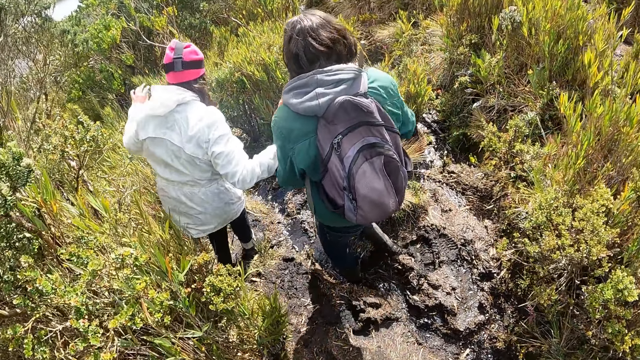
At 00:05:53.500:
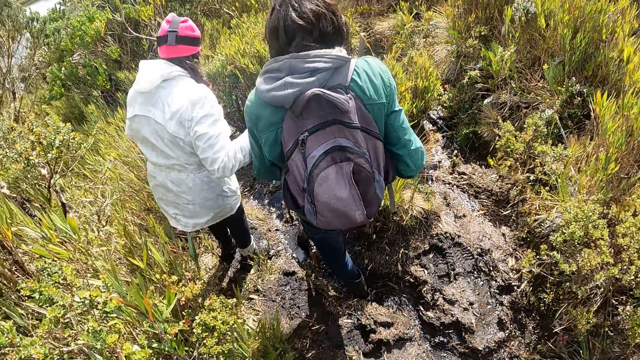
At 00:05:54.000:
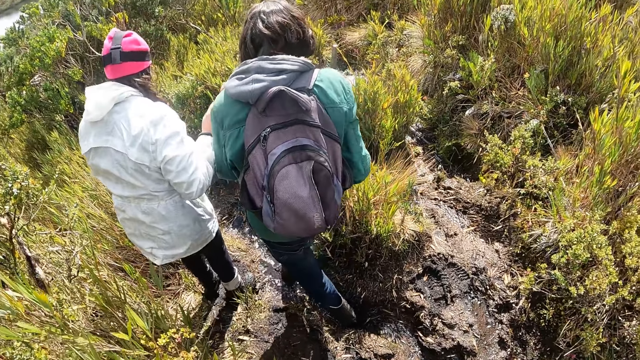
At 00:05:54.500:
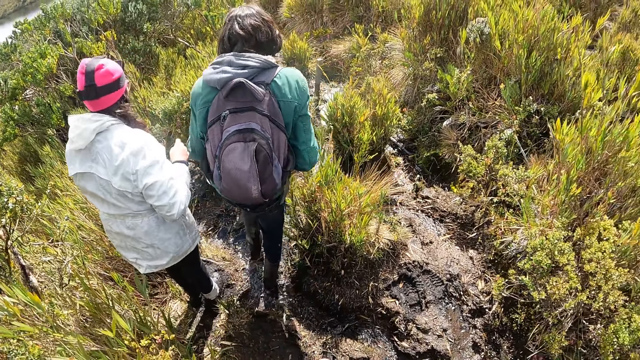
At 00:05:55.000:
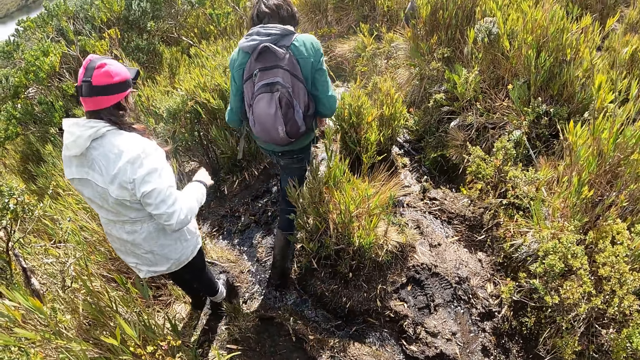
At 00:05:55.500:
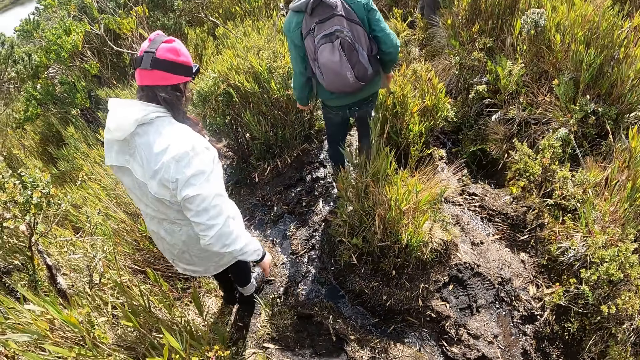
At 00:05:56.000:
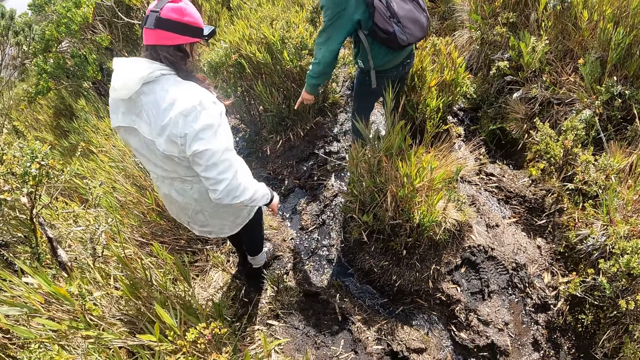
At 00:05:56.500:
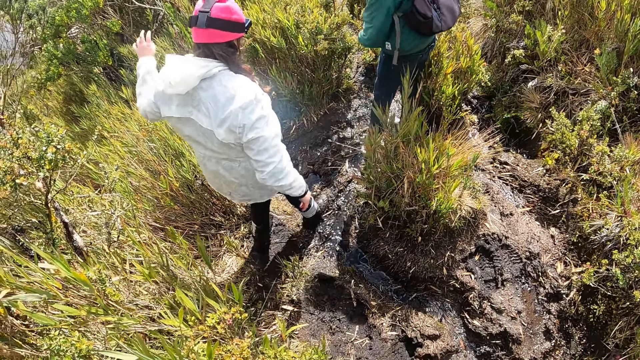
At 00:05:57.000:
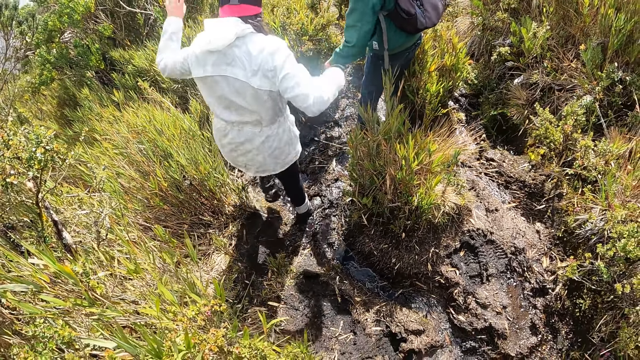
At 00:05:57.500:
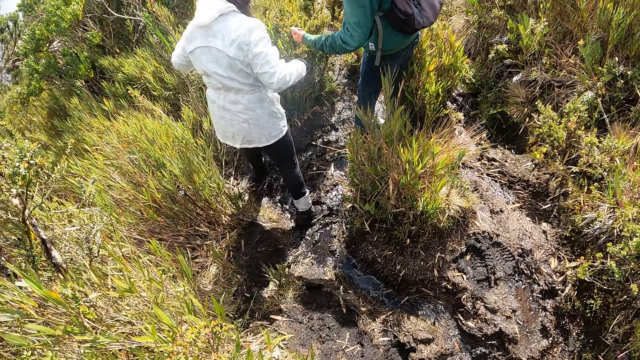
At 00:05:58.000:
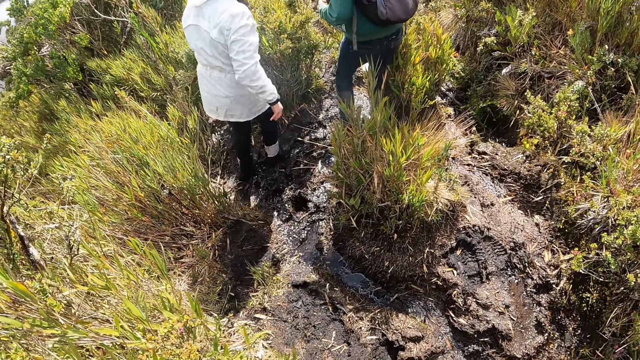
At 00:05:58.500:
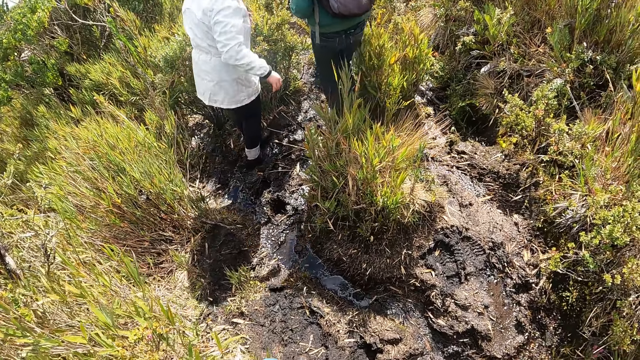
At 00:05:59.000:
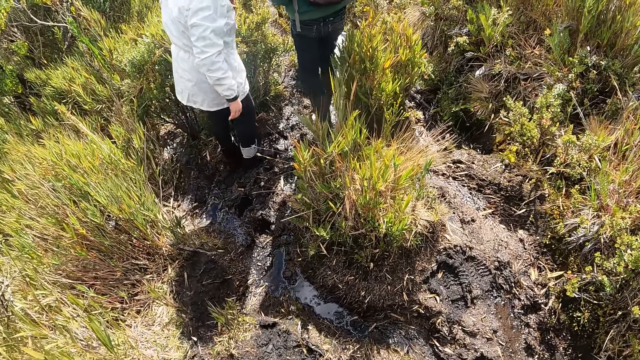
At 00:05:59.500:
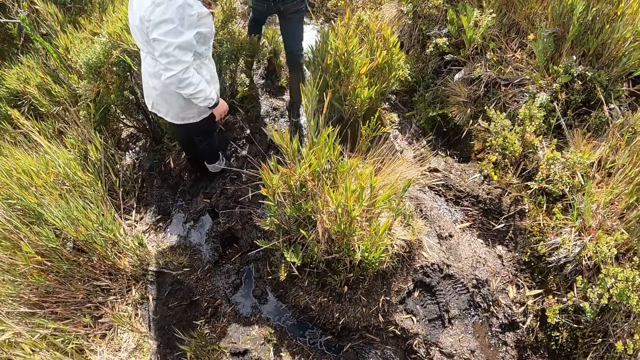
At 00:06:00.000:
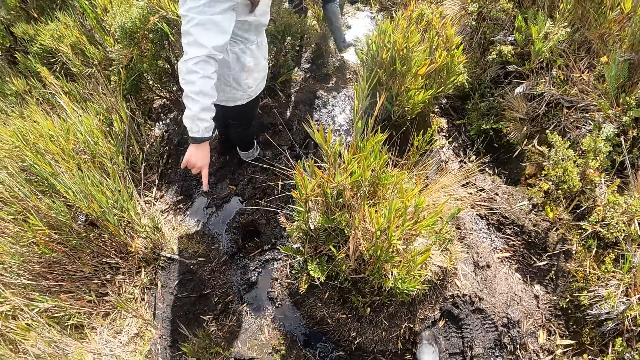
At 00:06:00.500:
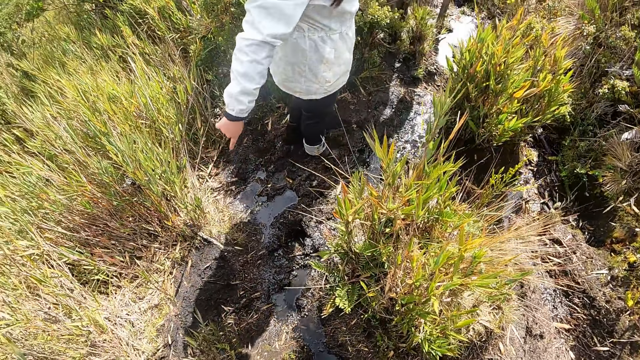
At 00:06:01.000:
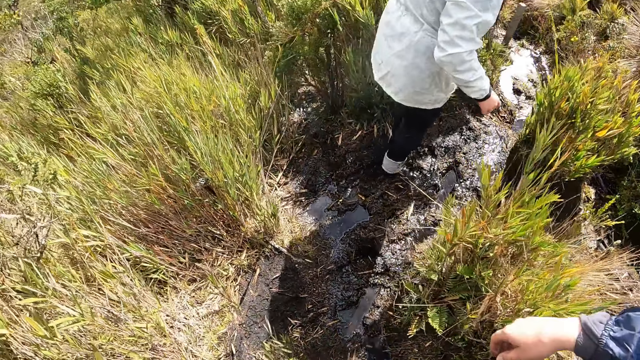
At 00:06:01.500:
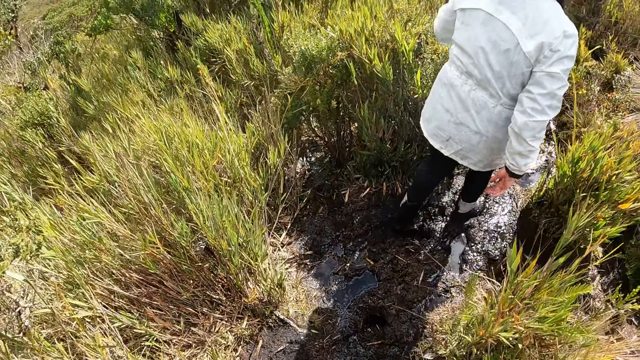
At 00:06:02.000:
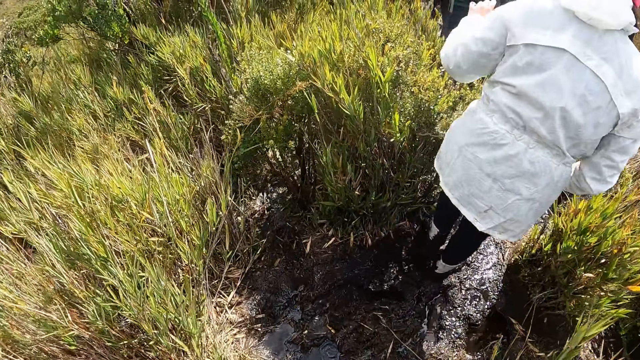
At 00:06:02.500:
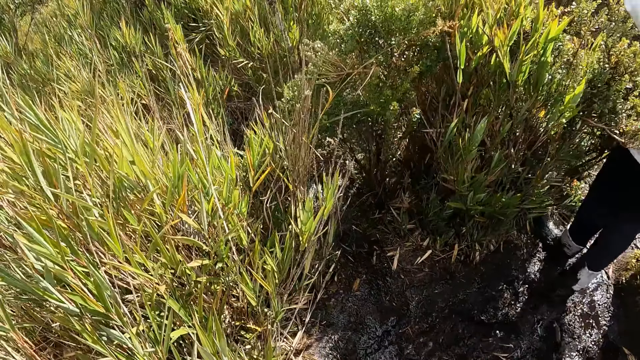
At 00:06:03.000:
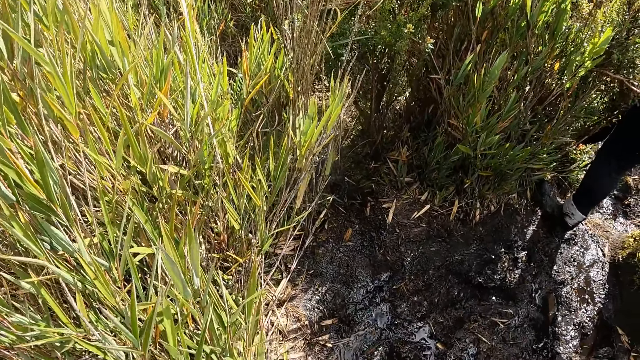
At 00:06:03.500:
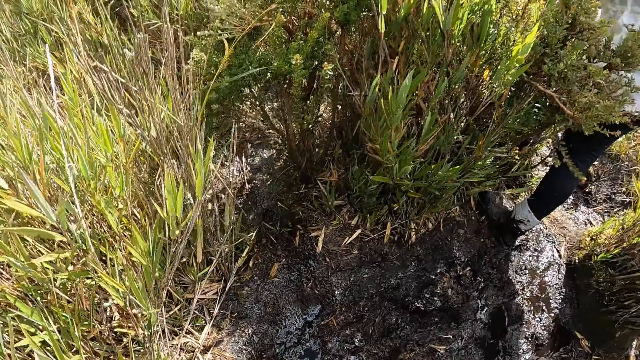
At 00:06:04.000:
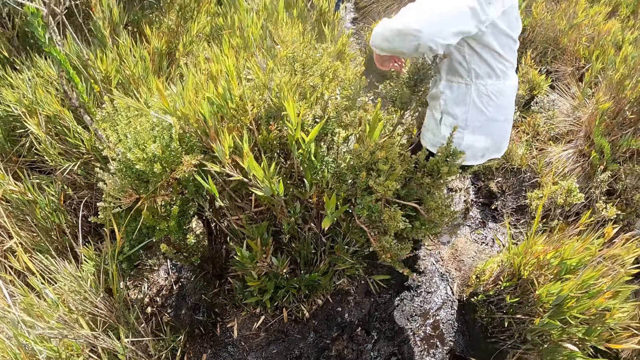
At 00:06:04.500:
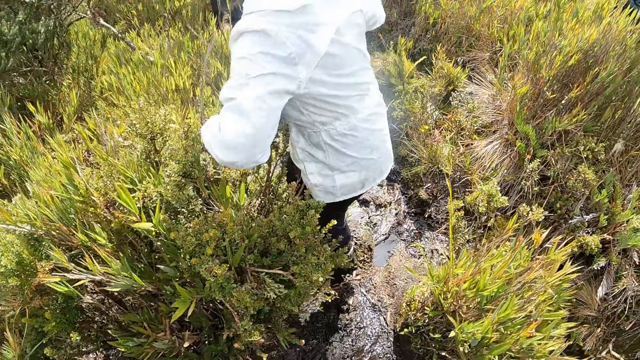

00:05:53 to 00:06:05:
The camera wearer walks on the mud trail.

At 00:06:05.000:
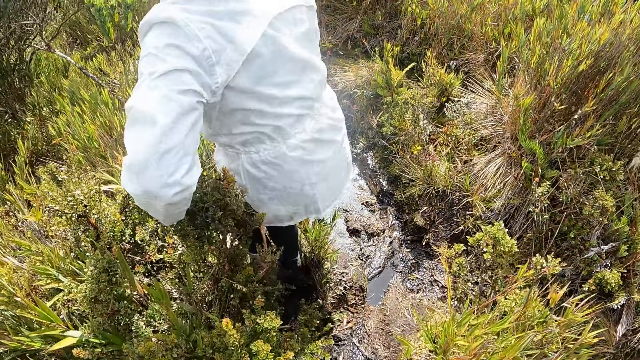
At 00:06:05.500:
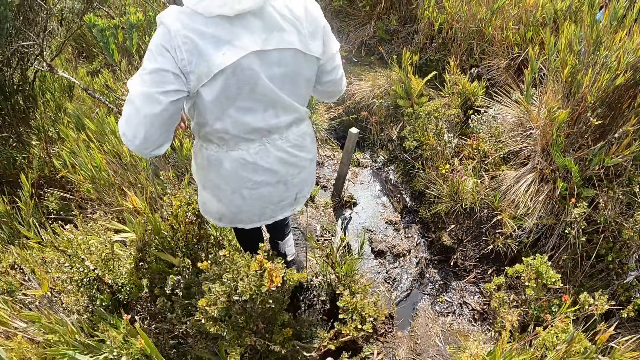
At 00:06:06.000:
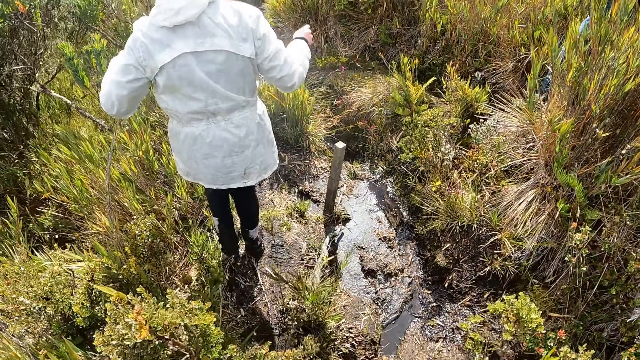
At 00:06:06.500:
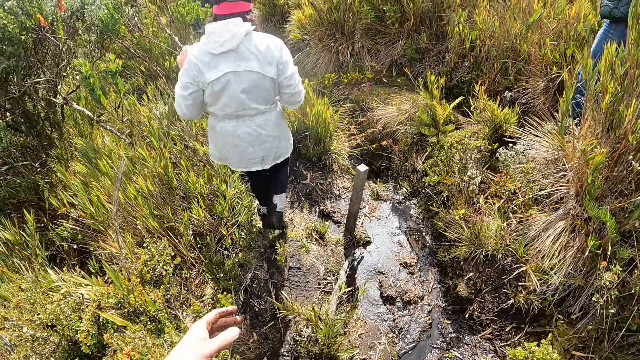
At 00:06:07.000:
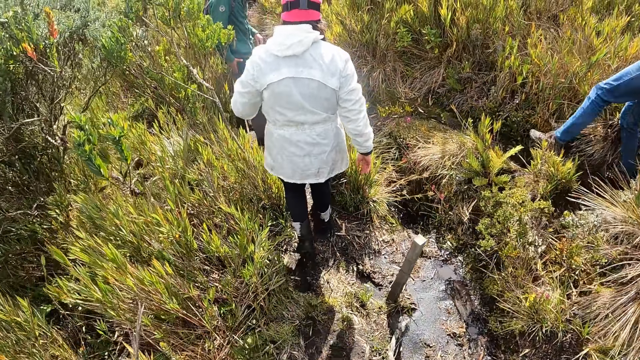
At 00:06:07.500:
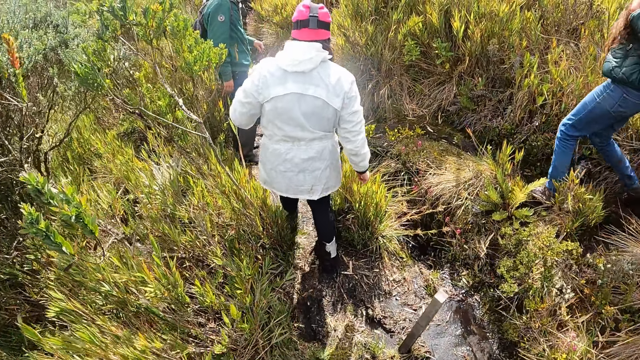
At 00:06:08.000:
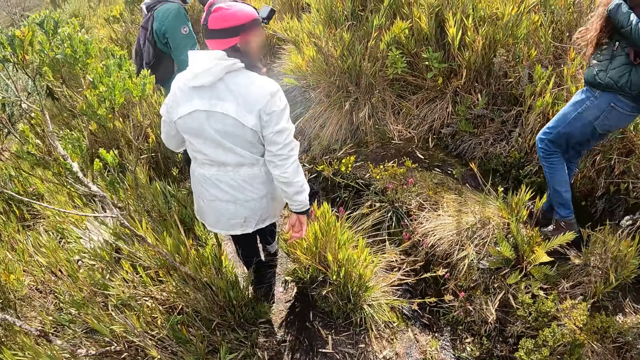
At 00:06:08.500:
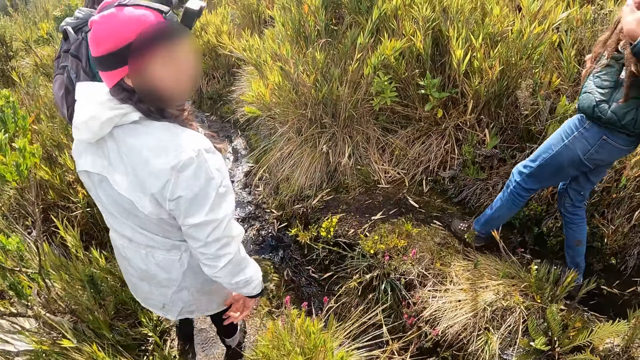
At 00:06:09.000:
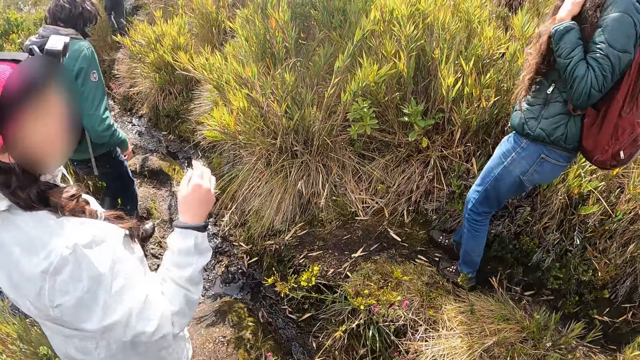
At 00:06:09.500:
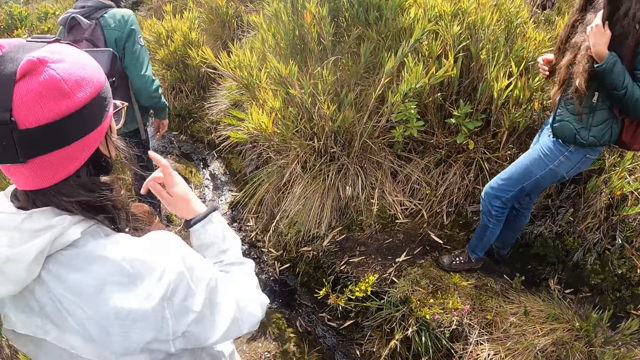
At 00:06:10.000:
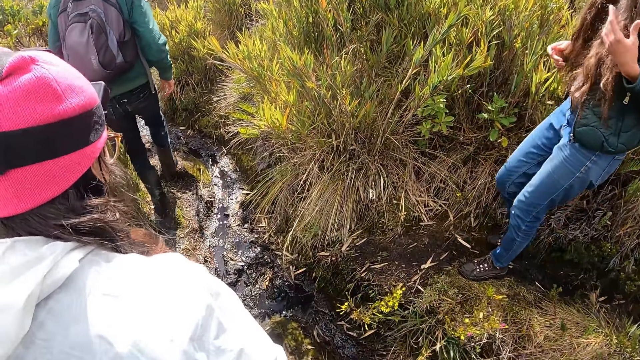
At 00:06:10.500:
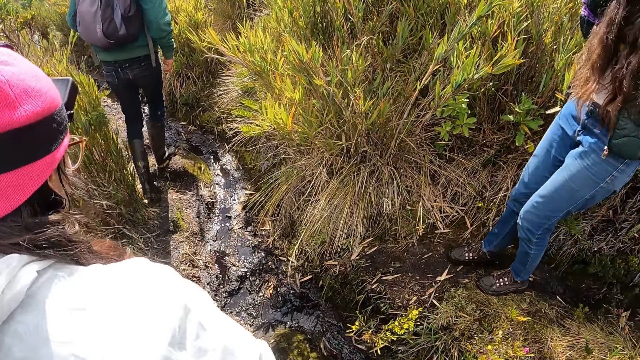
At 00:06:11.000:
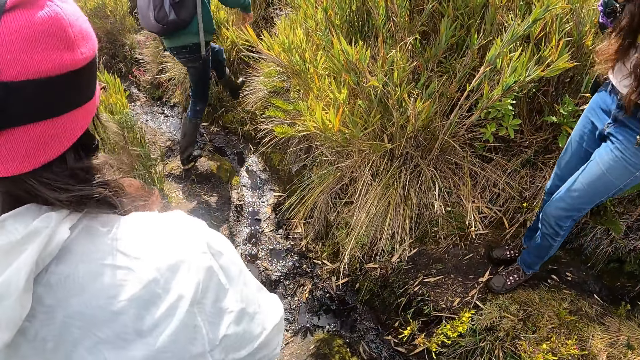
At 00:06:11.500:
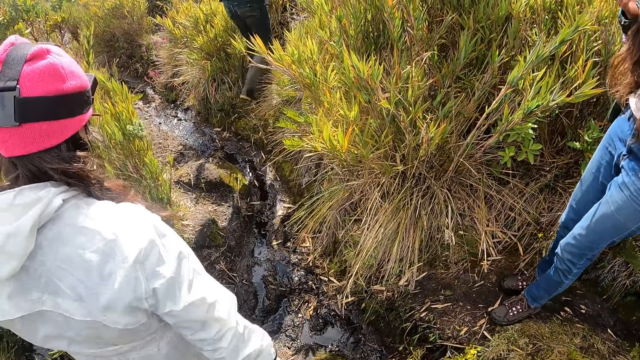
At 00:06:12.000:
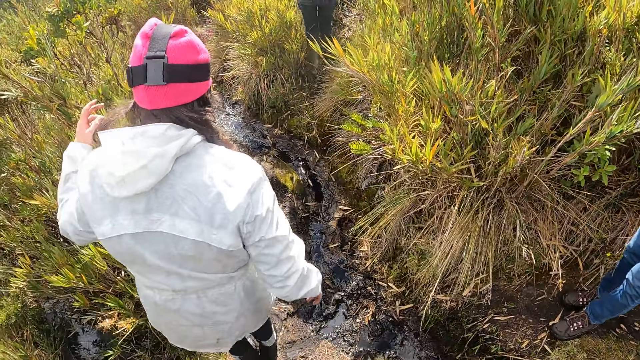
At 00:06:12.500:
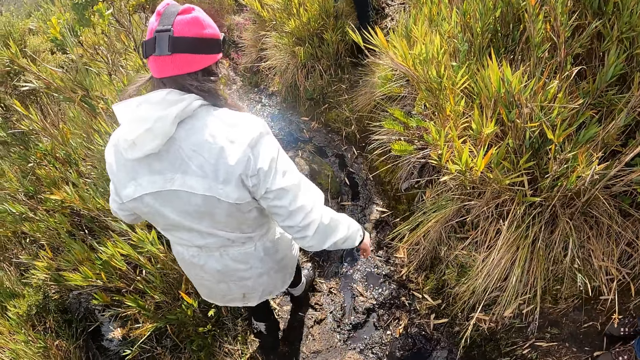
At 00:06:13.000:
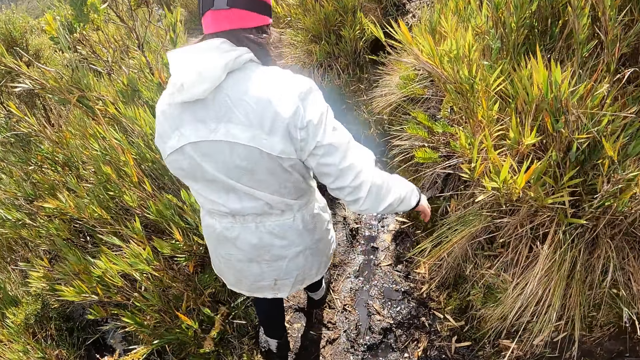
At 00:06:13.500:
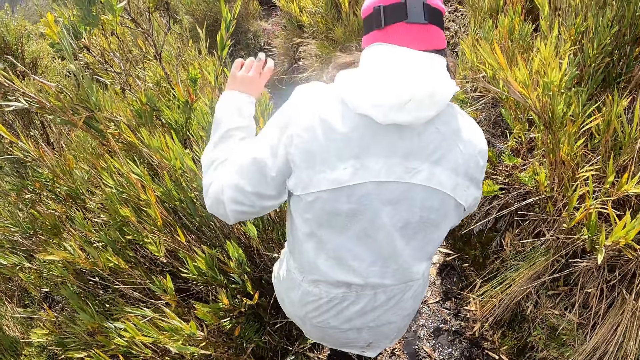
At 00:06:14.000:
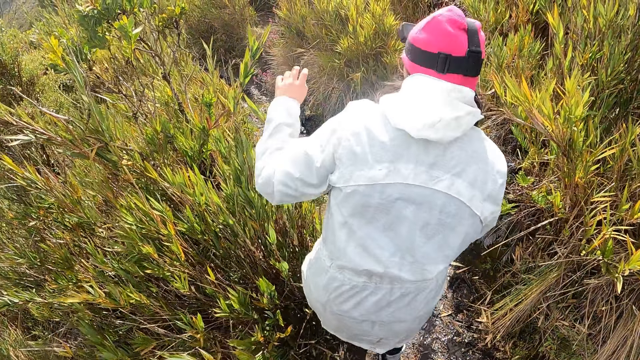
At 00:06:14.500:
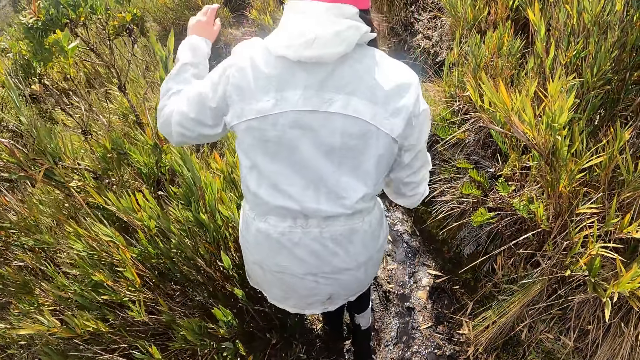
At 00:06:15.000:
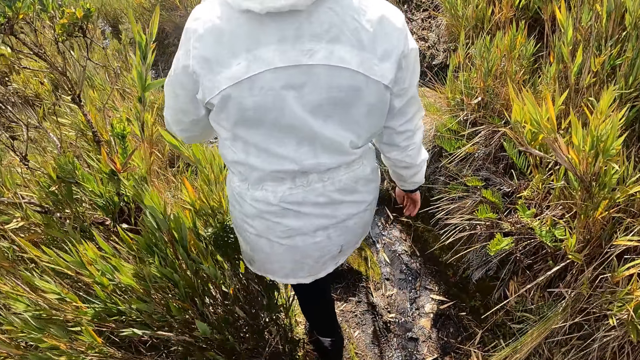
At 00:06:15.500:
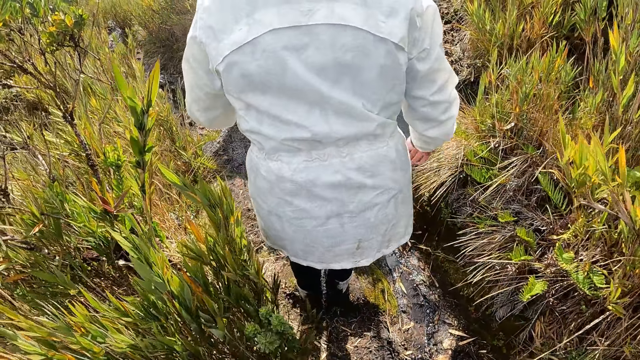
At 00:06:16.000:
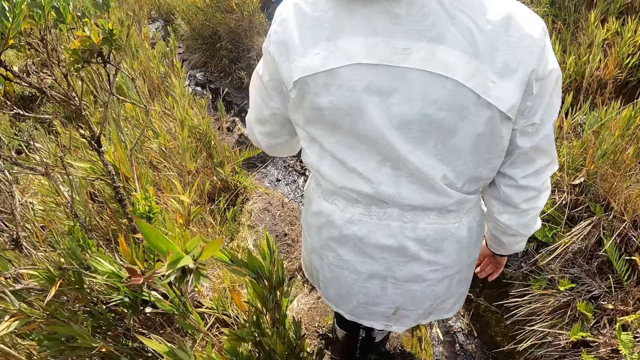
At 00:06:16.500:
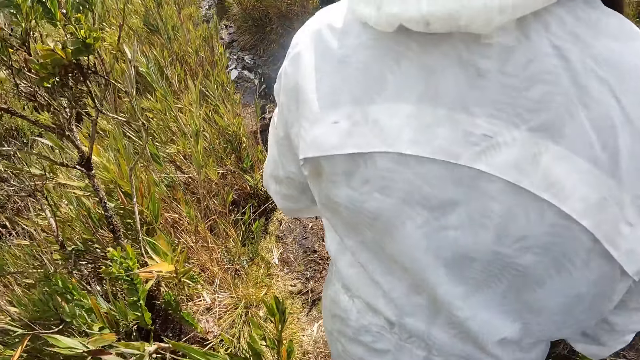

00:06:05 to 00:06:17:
The woman touches her hair with her right hand.
